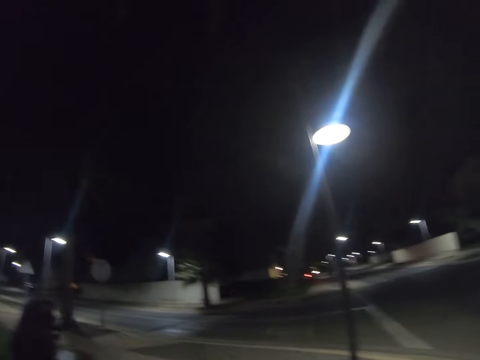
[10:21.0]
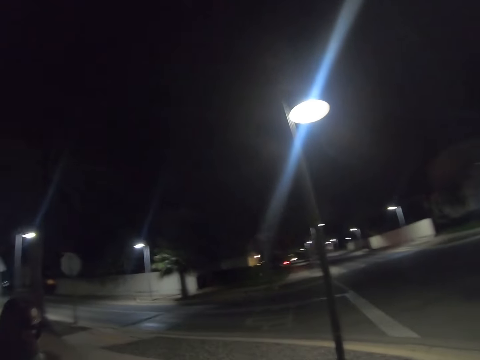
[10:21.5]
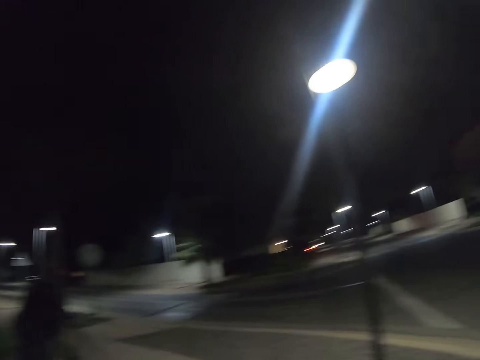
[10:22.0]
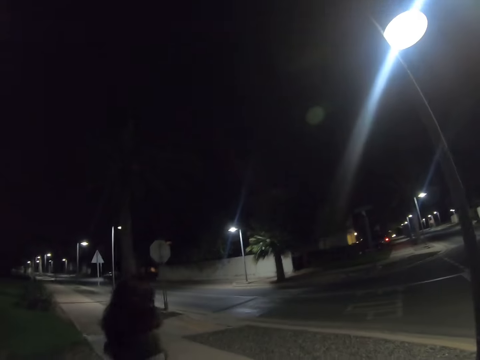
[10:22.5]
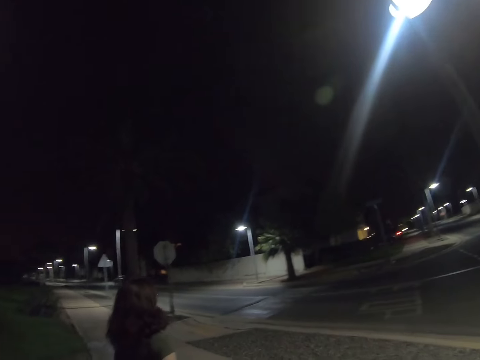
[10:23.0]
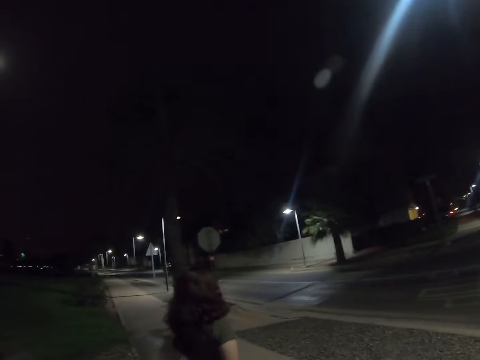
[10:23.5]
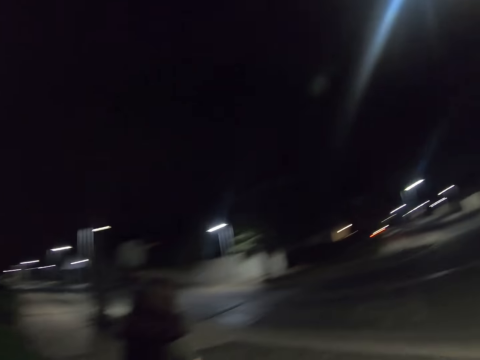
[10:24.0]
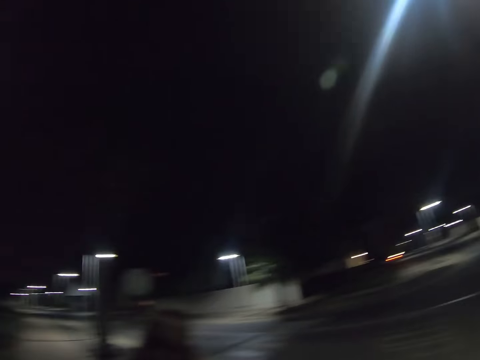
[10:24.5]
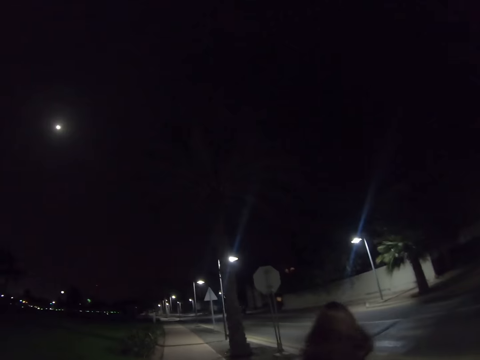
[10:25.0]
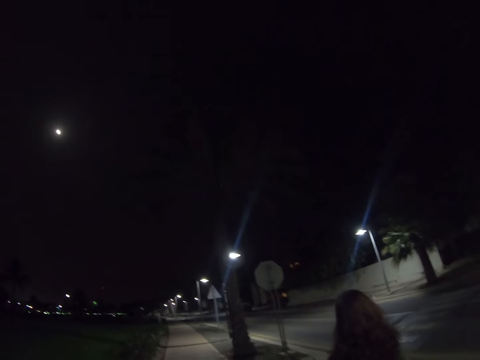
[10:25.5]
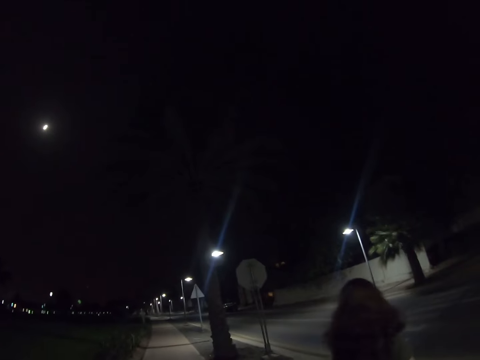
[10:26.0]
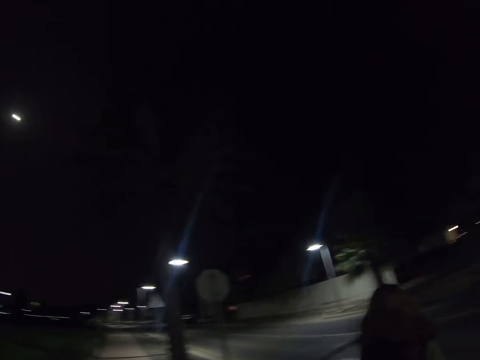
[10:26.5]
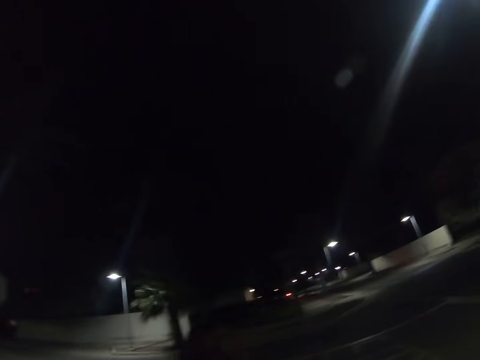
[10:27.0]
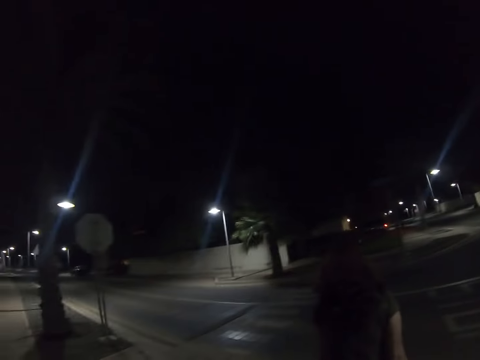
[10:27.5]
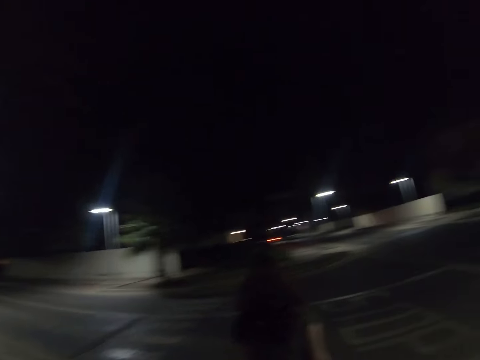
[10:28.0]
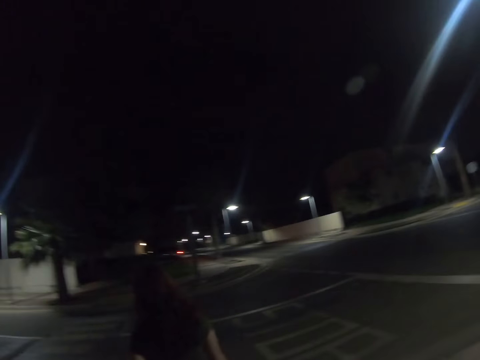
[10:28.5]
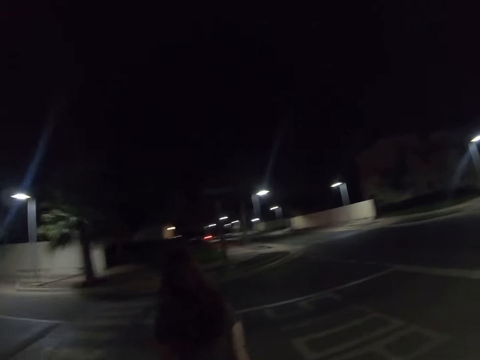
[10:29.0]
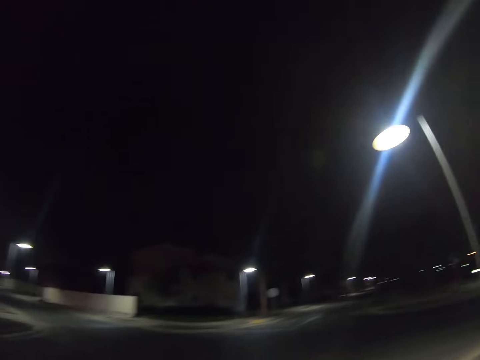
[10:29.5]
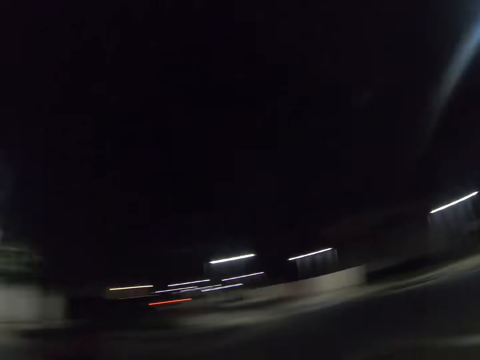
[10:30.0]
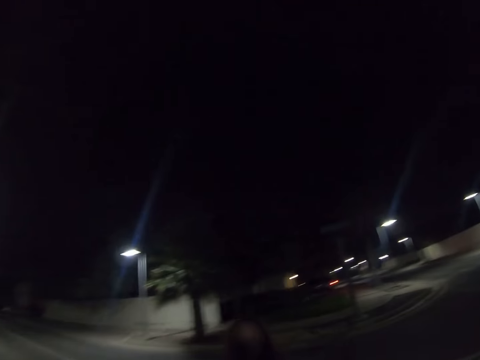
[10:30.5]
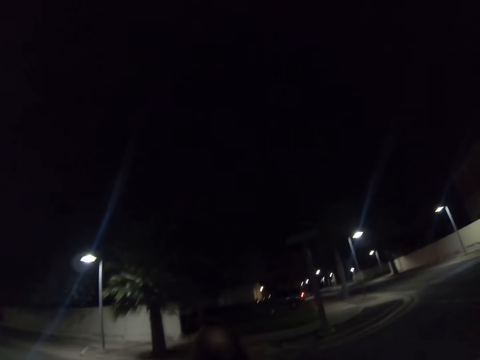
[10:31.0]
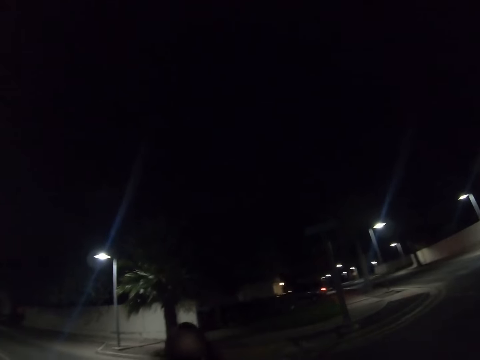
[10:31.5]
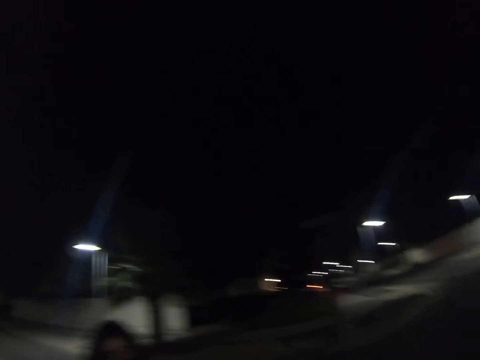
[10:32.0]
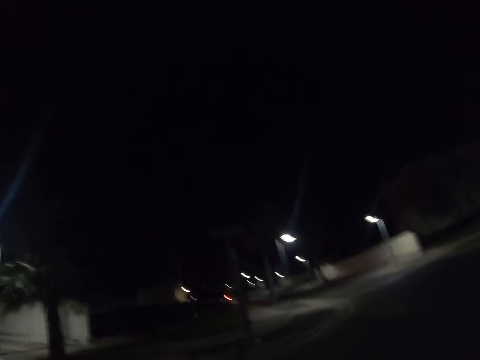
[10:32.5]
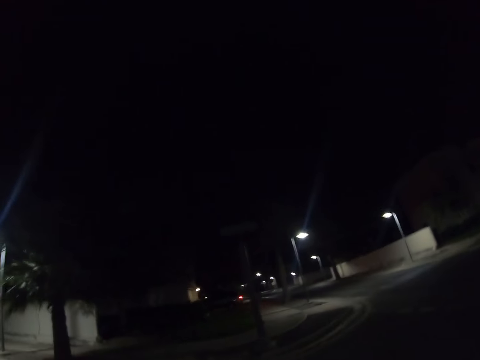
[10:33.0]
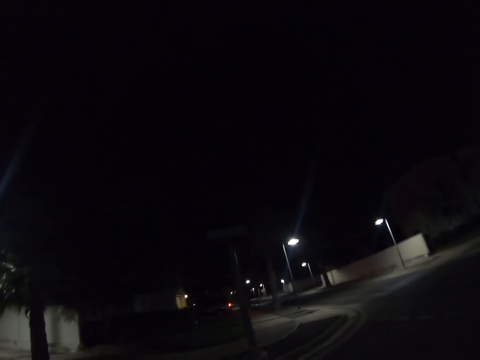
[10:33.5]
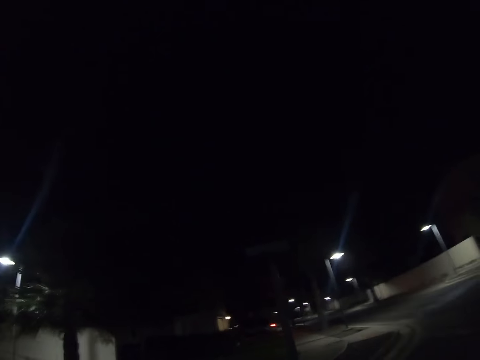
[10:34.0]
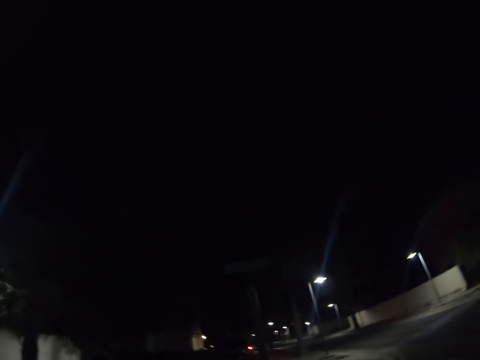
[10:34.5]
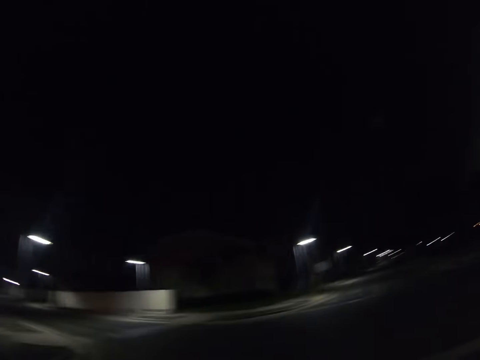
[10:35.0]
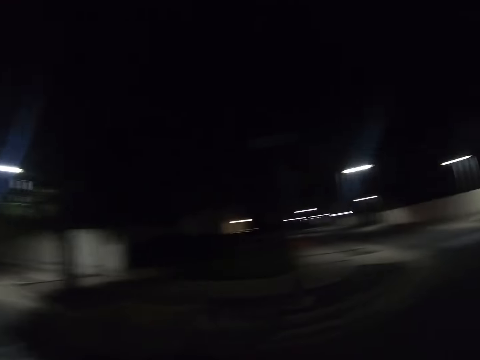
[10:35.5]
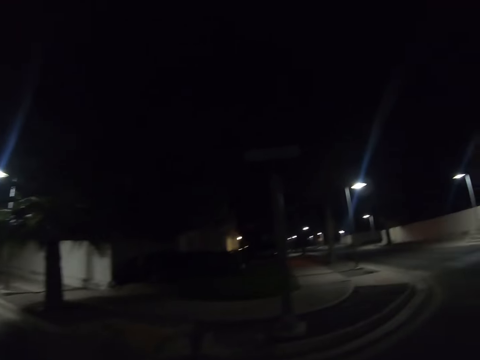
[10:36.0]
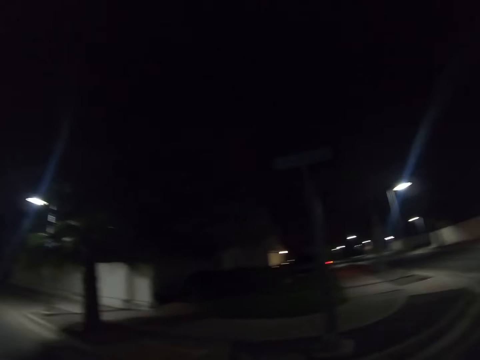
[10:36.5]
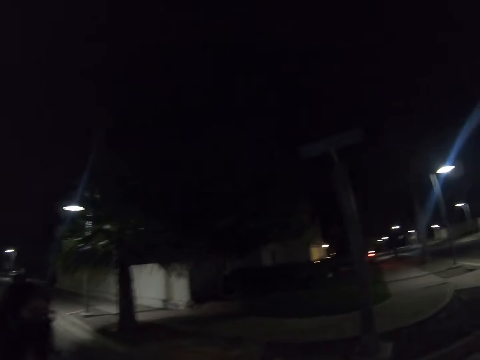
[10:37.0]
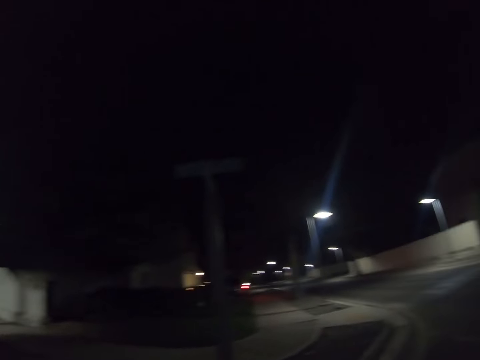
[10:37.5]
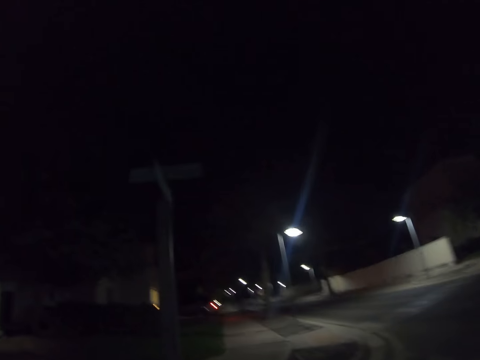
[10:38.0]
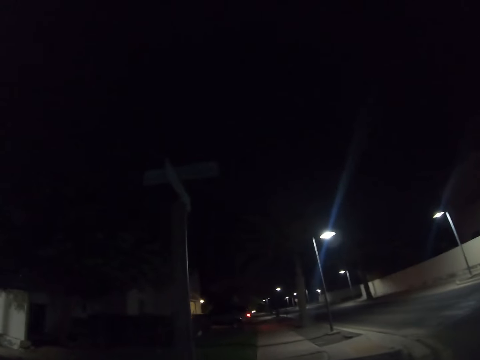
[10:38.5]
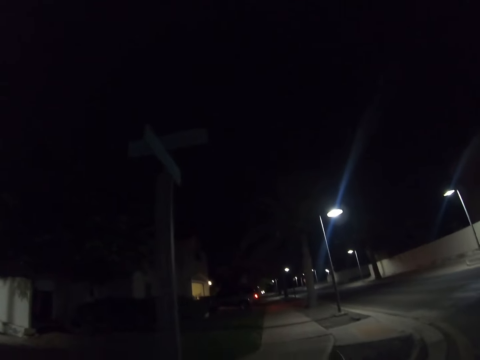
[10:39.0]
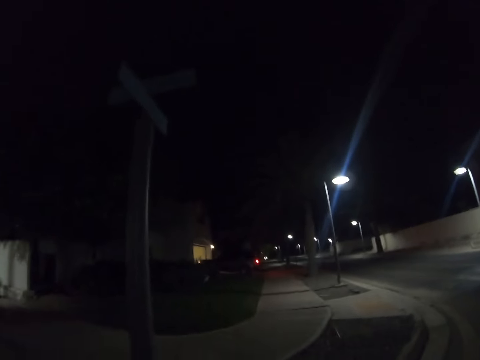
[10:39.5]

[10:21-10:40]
A woman walks on the road. The camera wearer interacts with the woman. They walk on the road. The woman walks on the road. The camera wearer walks on the road. The woman walks on the road. The camera wearer walks on the road.

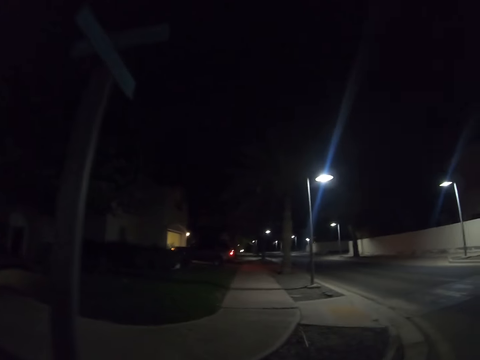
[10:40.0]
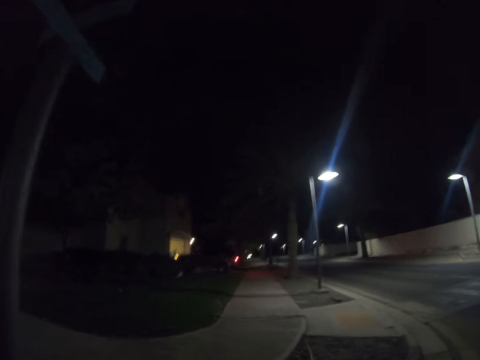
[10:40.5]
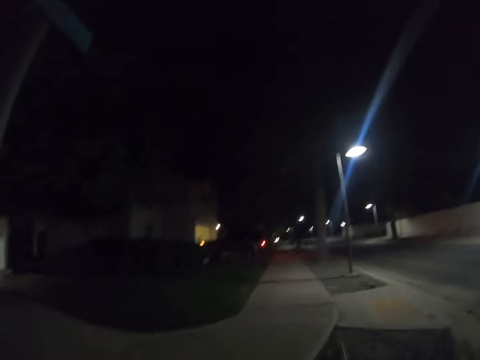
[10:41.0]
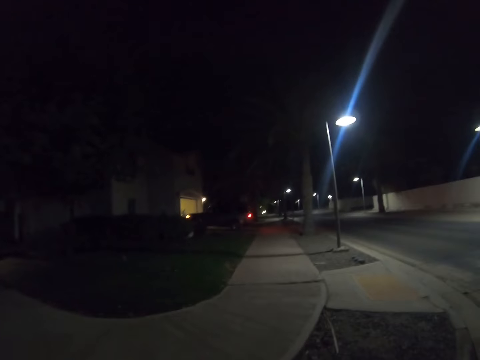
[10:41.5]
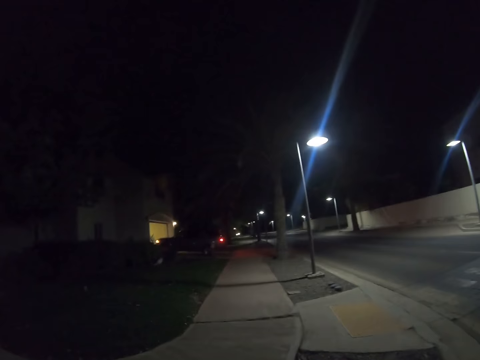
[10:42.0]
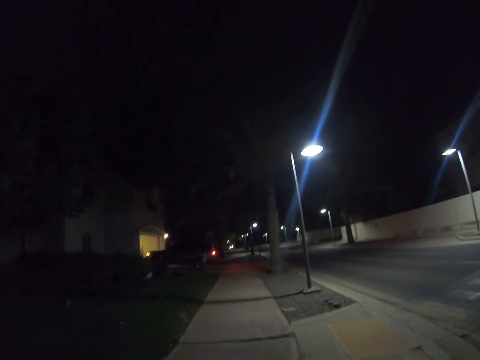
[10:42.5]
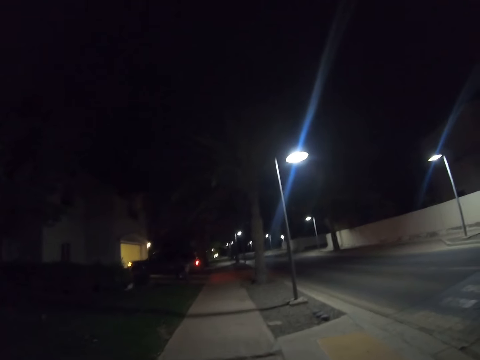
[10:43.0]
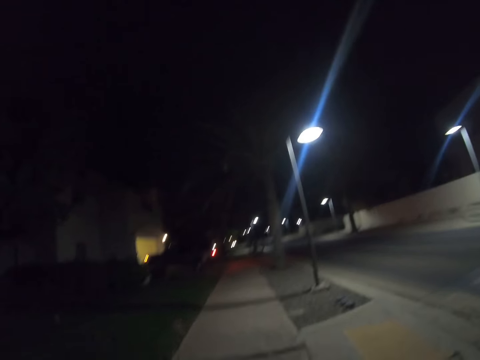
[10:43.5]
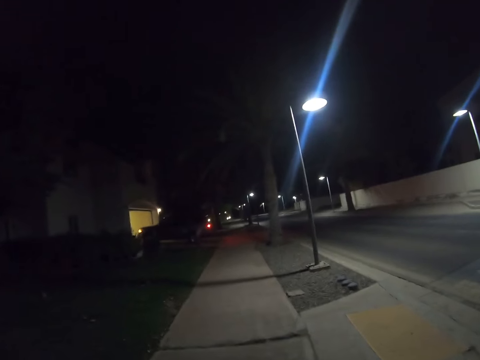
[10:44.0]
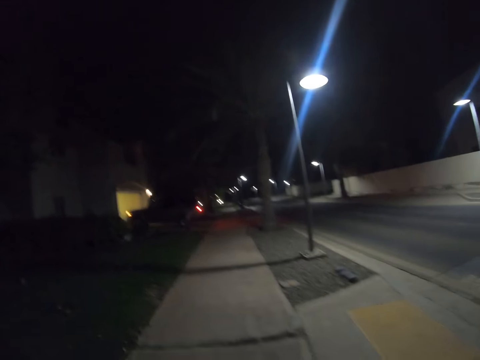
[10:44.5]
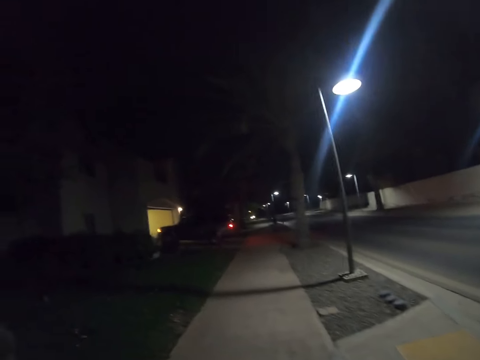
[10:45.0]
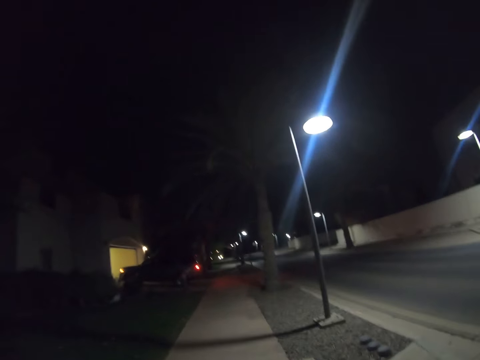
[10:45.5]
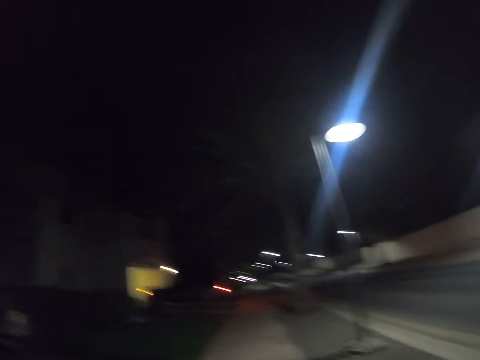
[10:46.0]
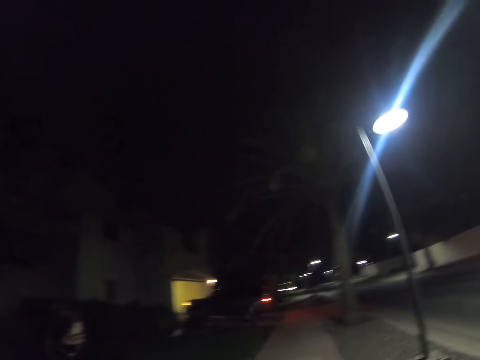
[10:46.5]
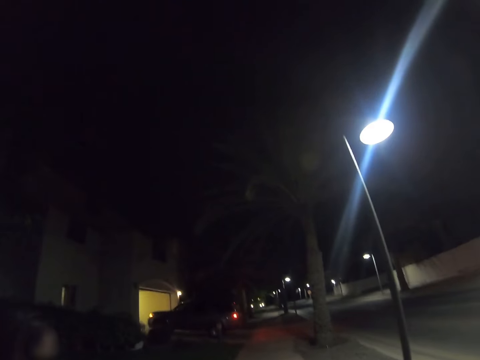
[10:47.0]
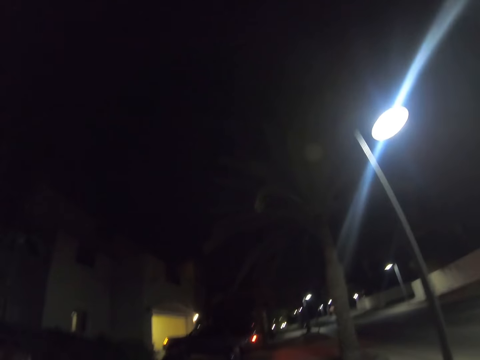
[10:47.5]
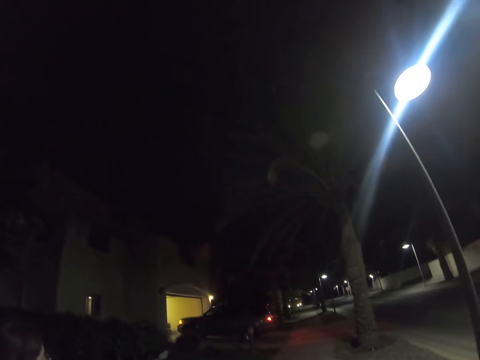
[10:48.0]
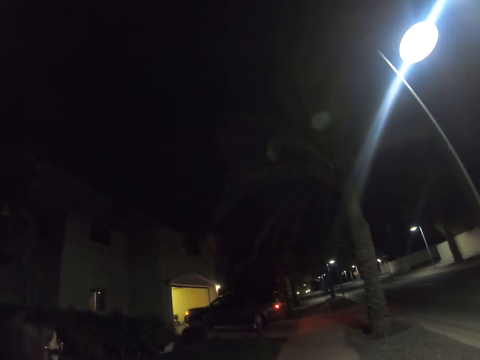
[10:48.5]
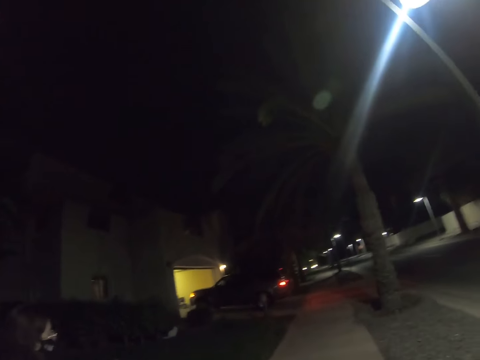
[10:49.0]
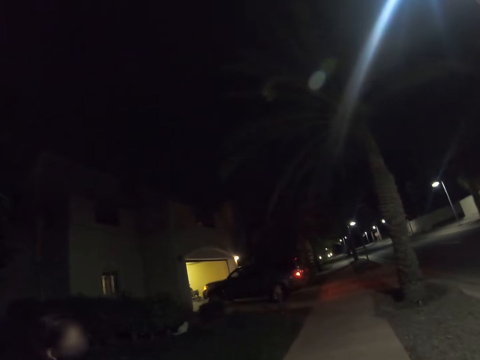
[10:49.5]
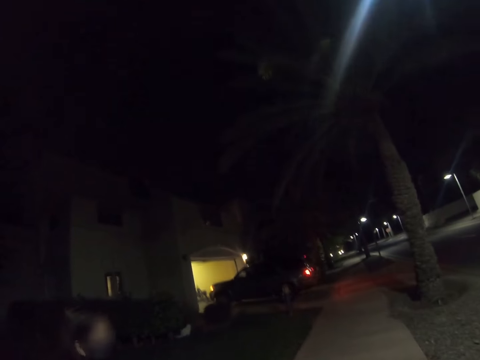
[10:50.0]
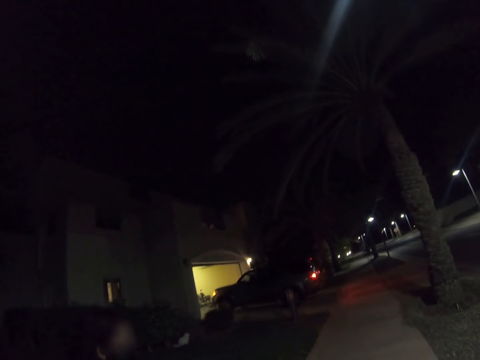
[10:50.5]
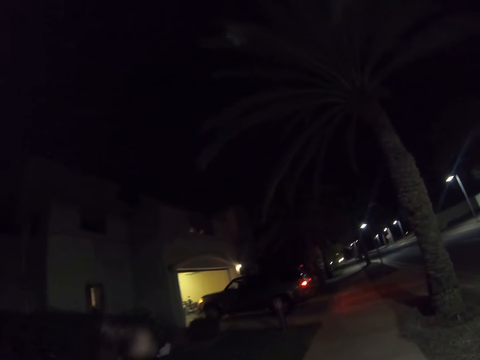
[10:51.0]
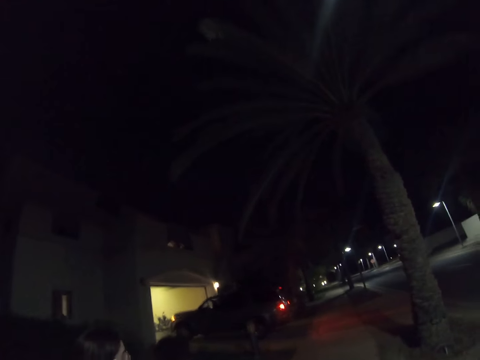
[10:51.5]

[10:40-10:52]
A woman walks on the road.
